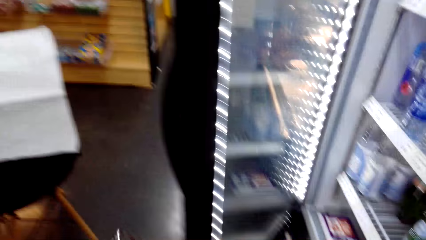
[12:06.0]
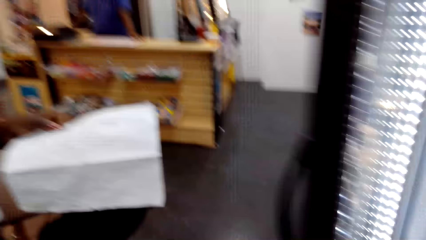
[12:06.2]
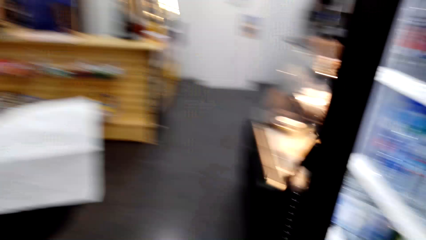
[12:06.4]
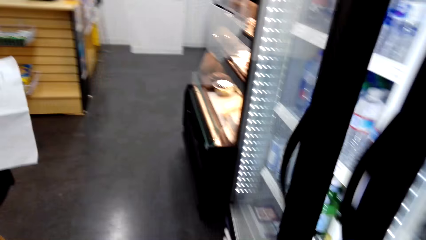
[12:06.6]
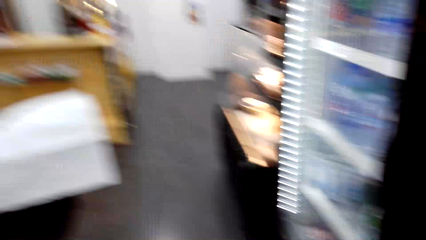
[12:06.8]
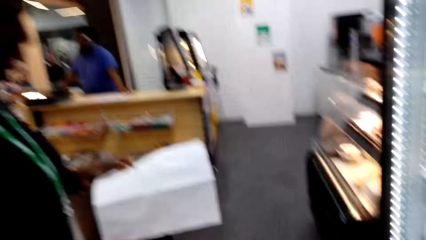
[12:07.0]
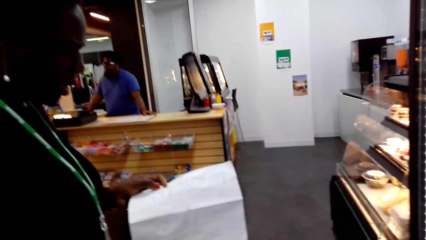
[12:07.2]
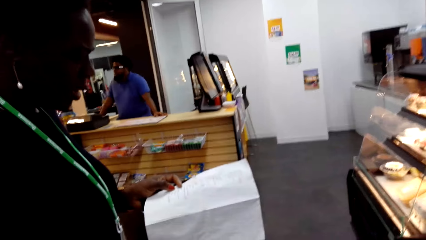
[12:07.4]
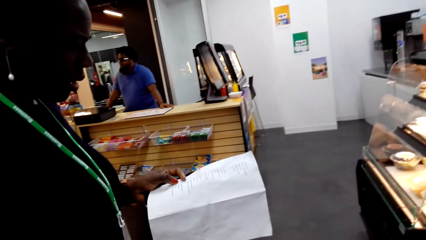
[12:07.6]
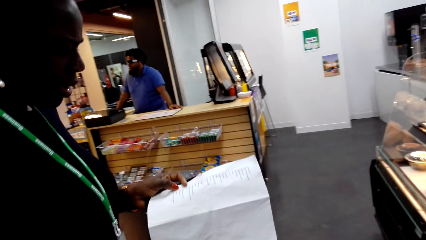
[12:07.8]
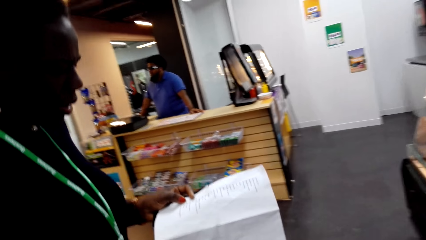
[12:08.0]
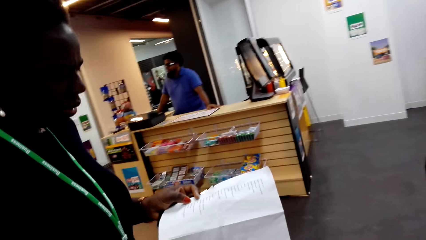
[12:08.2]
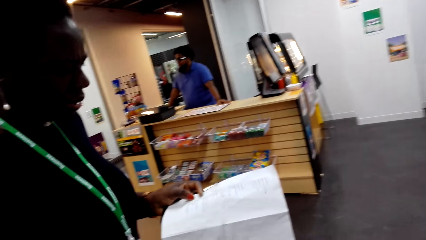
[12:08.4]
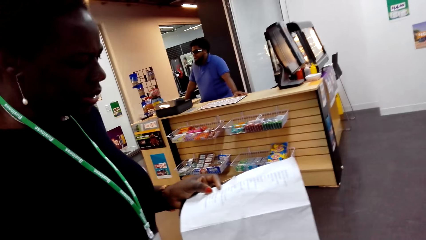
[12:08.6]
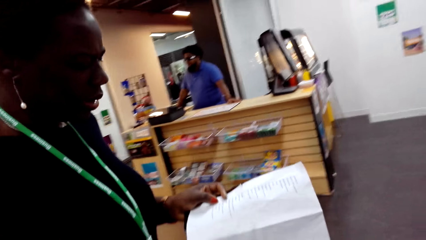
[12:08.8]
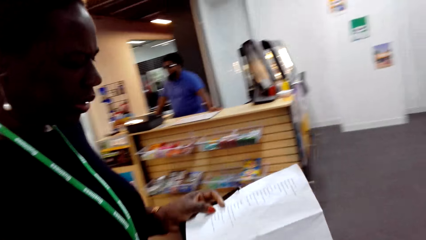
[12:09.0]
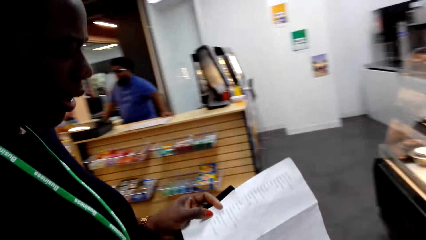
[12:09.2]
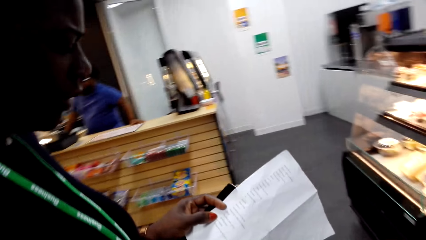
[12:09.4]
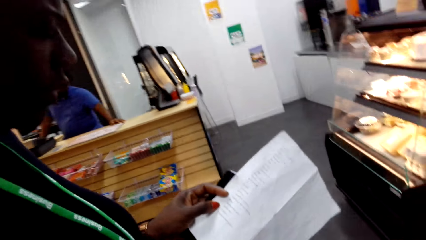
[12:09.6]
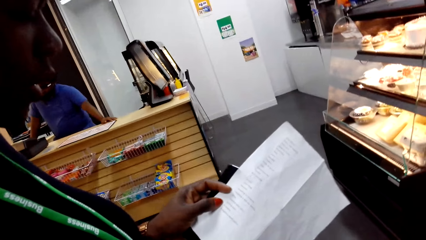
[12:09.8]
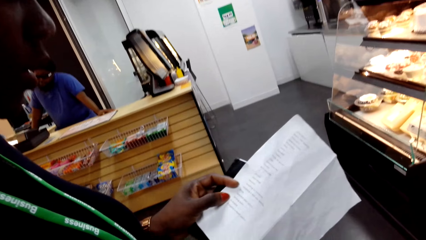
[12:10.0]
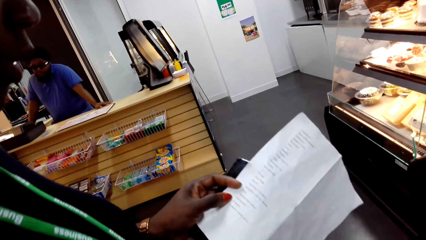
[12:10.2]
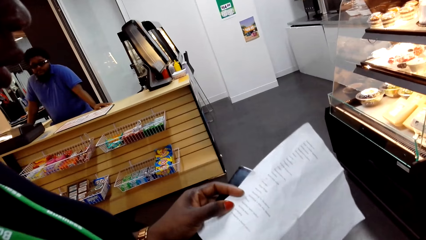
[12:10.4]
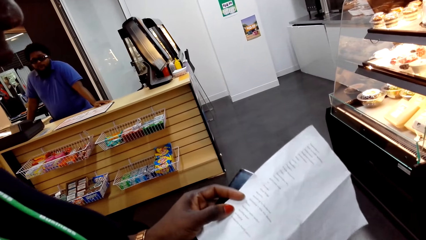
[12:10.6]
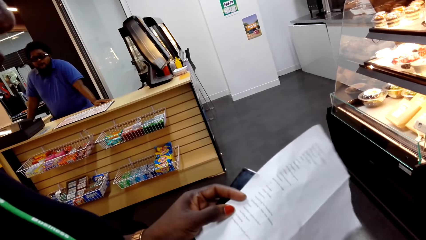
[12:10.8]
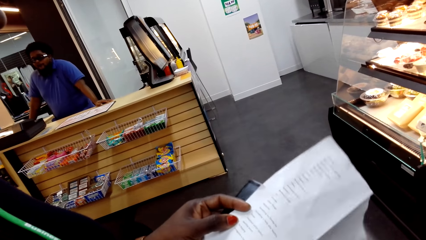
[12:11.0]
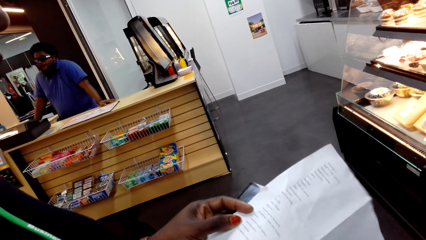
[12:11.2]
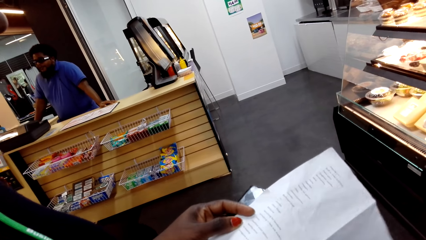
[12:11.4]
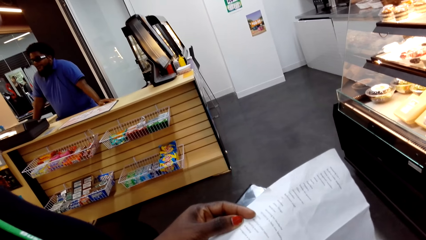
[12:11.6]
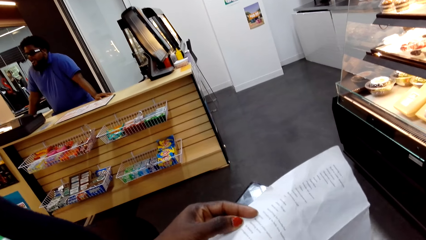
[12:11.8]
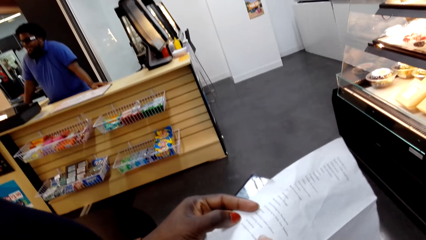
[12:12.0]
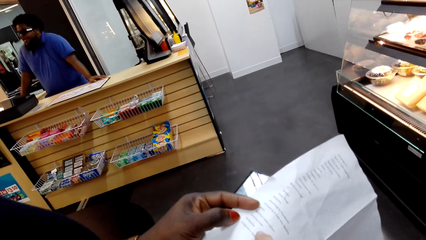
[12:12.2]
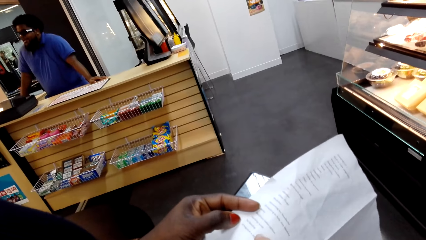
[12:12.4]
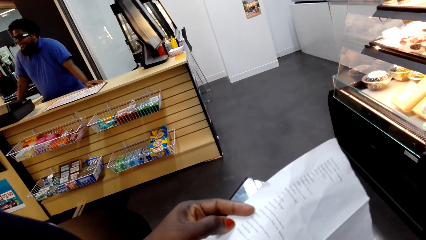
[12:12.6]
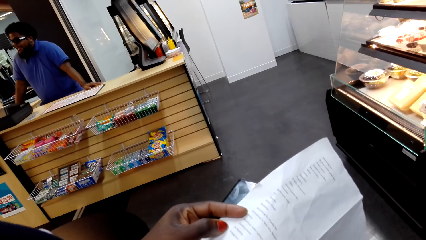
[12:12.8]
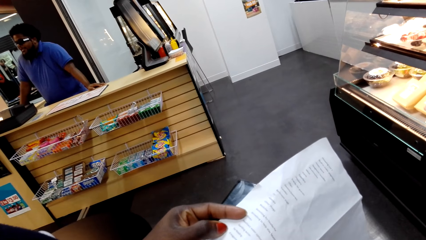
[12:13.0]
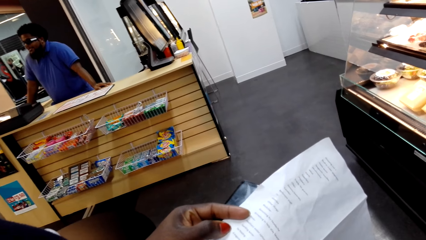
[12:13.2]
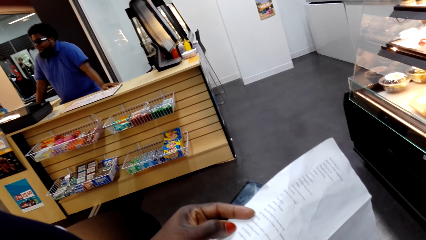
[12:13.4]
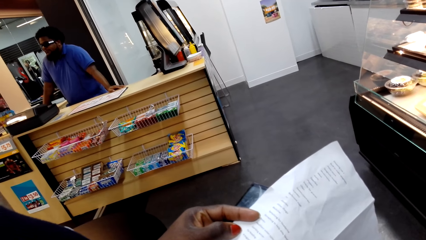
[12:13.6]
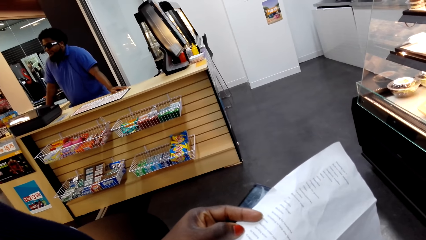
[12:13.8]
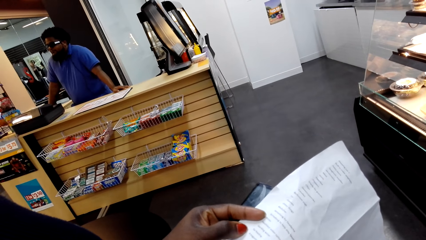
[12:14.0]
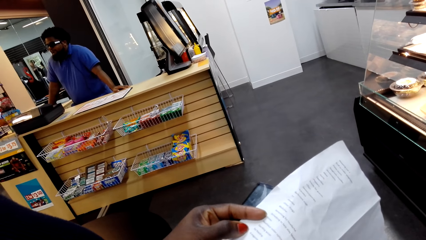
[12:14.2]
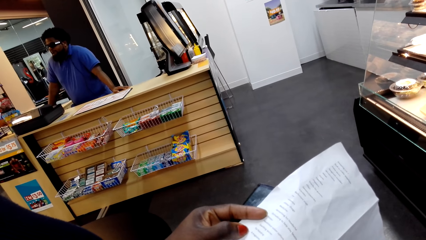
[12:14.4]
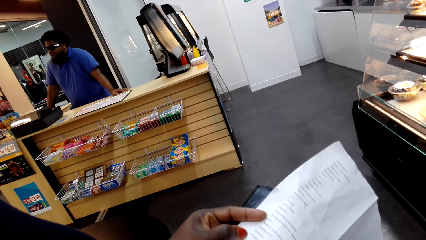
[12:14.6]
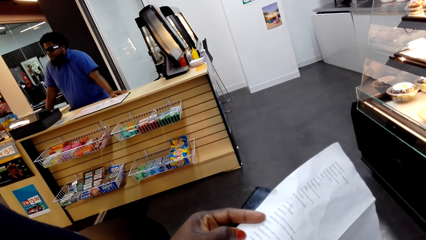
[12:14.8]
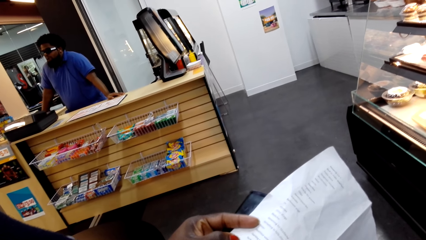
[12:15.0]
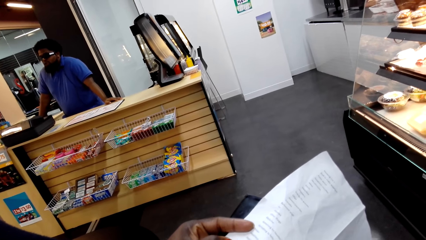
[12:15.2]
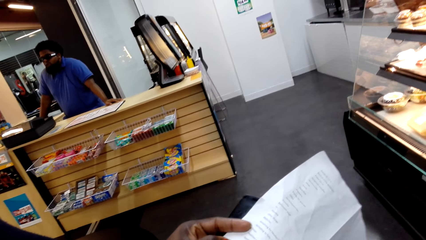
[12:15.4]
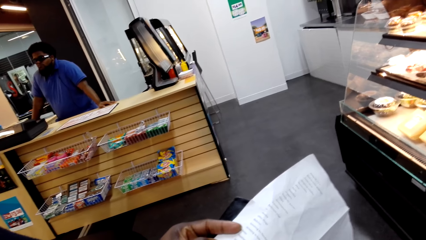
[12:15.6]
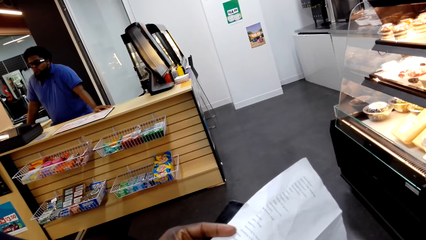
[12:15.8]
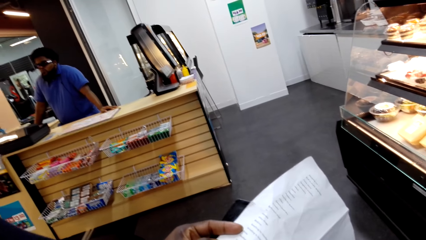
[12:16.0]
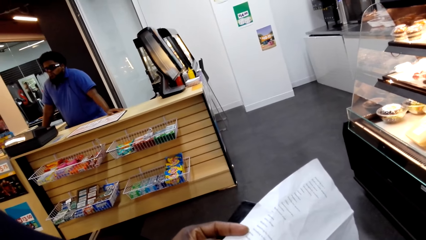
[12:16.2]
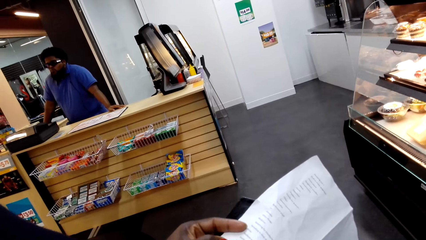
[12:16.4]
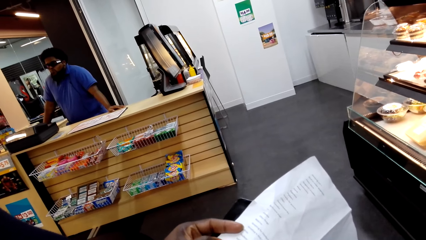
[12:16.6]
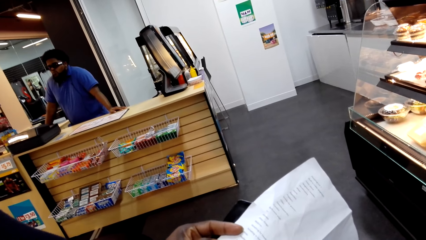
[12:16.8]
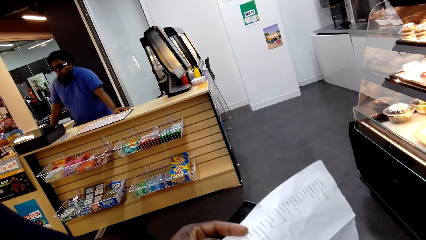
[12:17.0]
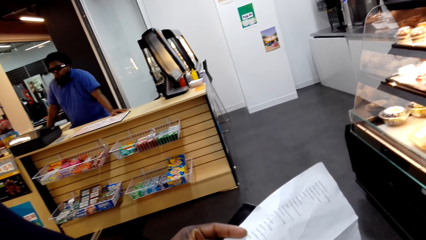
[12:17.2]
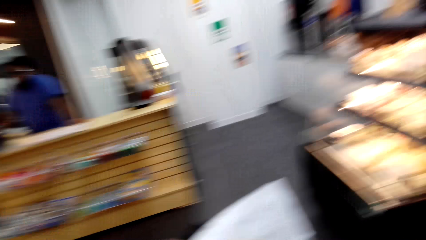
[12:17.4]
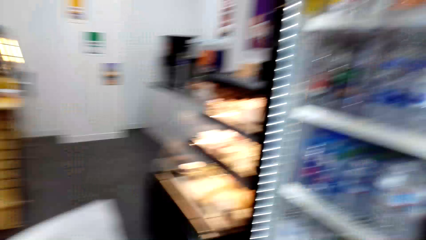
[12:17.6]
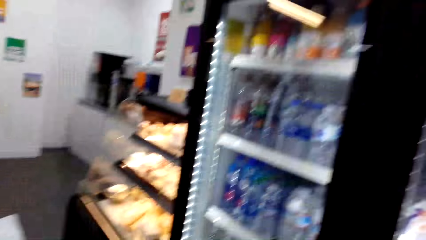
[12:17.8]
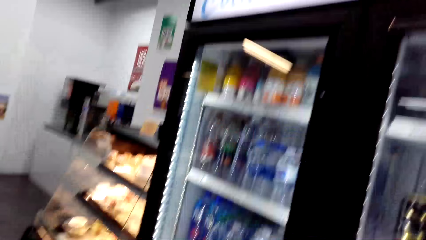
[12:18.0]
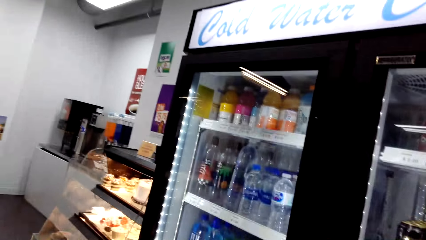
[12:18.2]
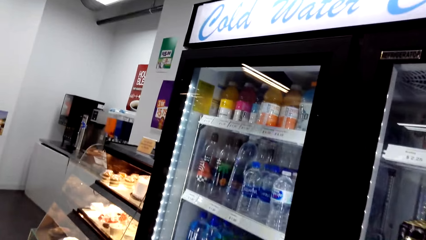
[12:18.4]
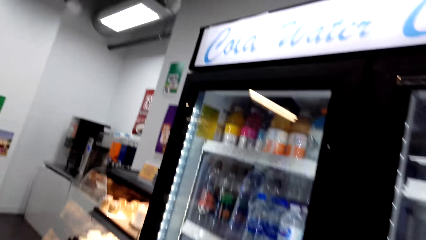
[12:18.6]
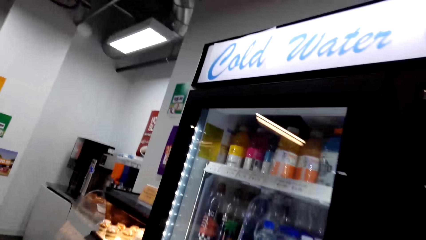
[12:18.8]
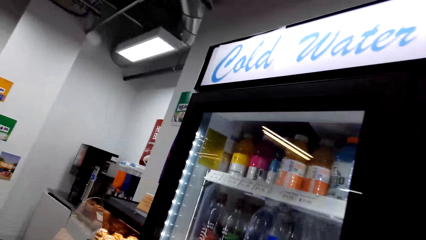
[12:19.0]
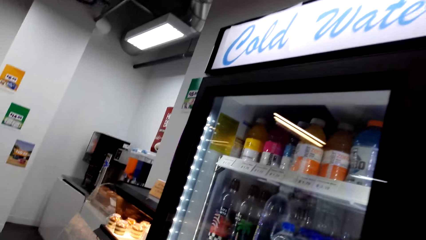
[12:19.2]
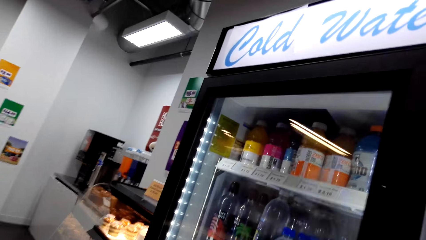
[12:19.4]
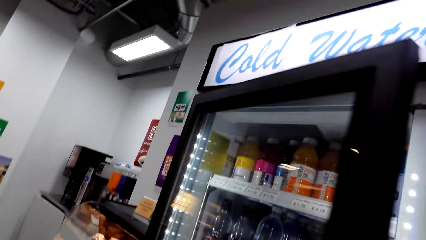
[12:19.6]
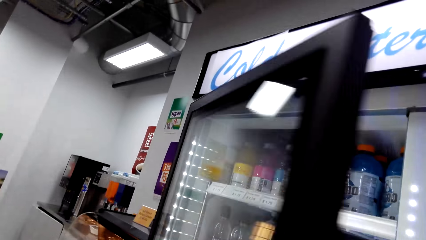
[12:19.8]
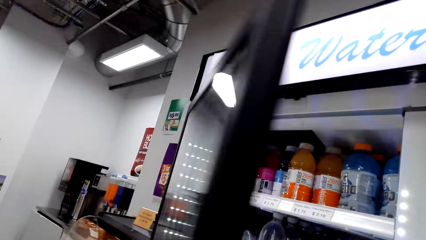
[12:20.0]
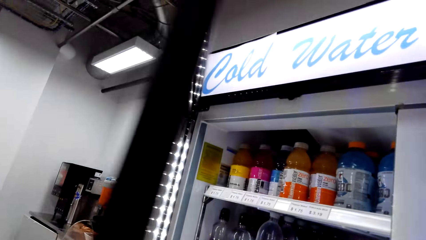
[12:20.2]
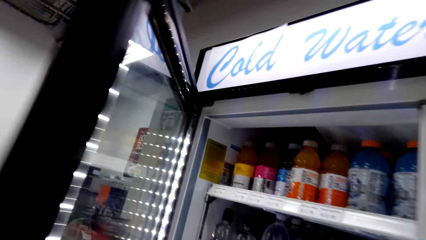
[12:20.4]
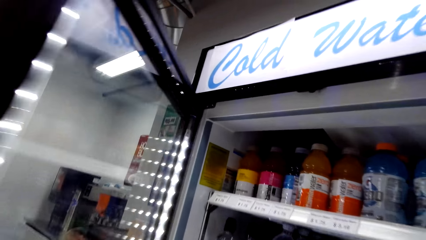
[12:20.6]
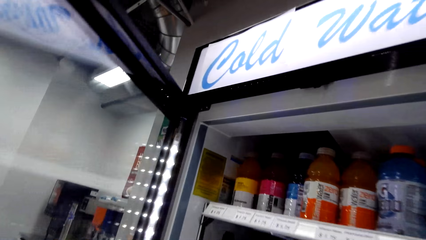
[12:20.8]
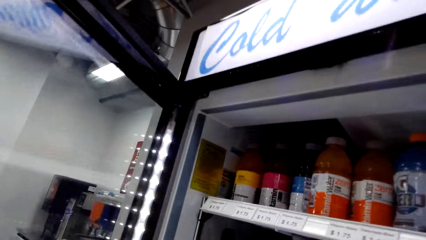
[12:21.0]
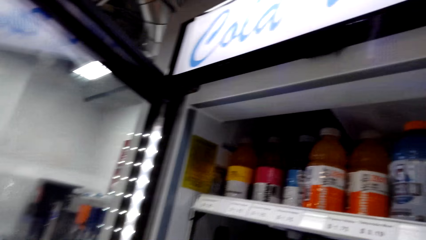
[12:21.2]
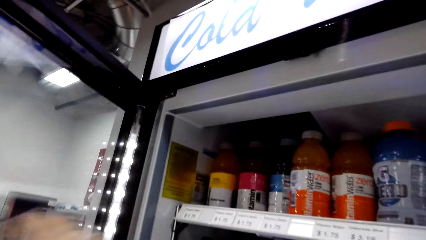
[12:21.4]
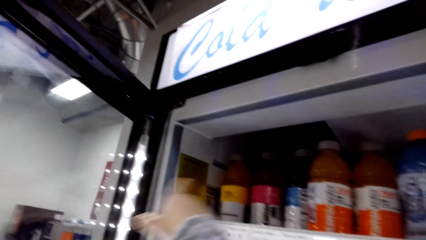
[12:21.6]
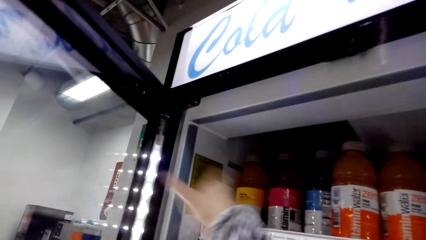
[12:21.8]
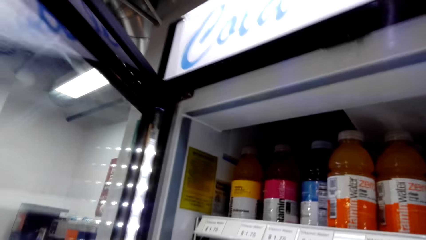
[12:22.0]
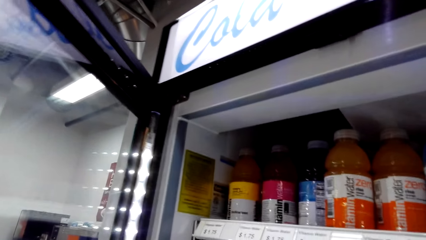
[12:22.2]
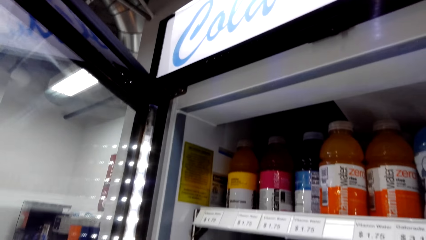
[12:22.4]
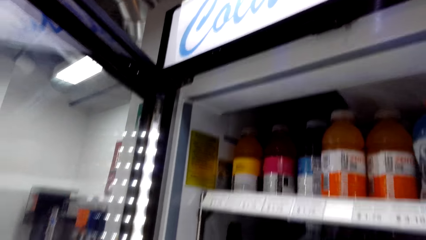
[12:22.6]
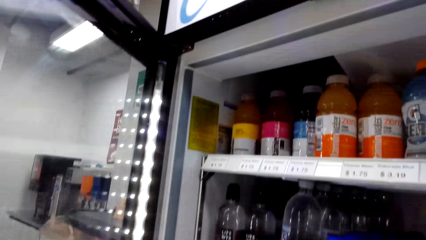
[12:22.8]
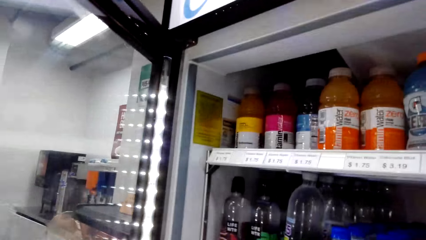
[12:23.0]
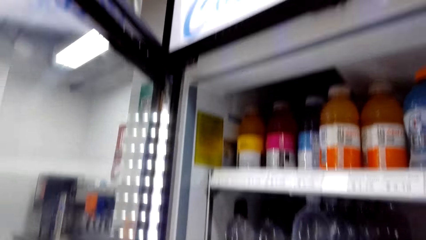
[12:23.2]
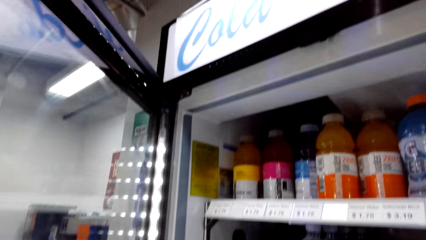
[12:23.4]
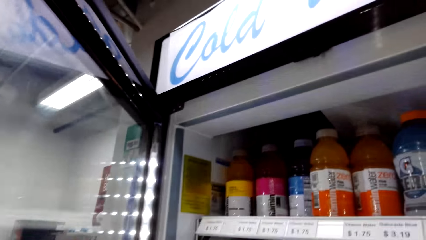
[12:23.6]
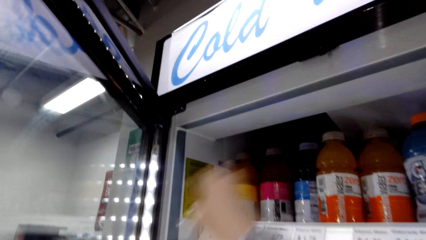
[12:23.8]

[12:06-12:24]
The camera wearer closes the refrigerator. A woman looks at the shopping list. The woman shows a list of something to the camera wearer. The woman reads the shopping list. The camera wearer looks at the shopping list. He looks at the refrigerator. He opens the refrigerator. He gestures with his hand.
